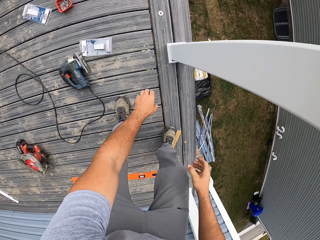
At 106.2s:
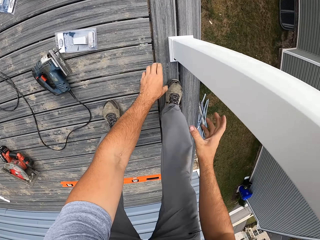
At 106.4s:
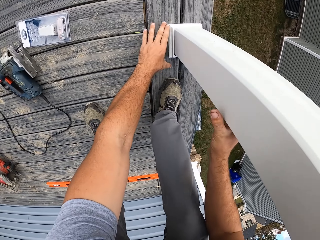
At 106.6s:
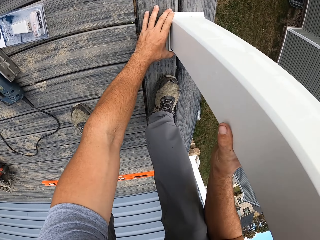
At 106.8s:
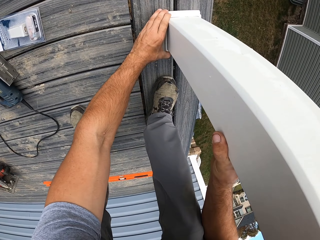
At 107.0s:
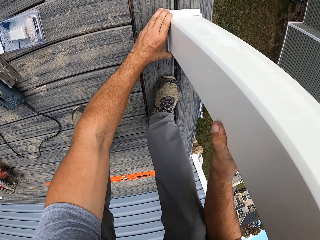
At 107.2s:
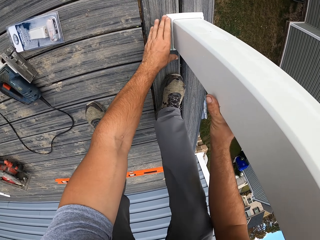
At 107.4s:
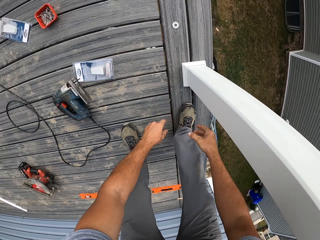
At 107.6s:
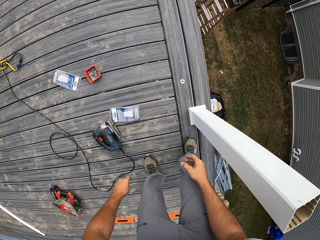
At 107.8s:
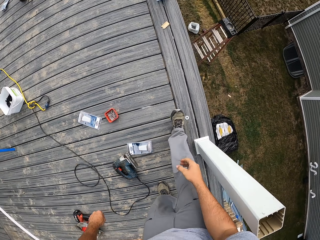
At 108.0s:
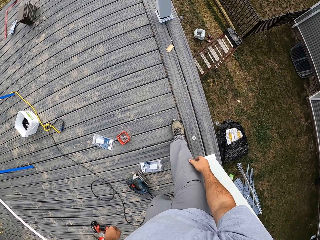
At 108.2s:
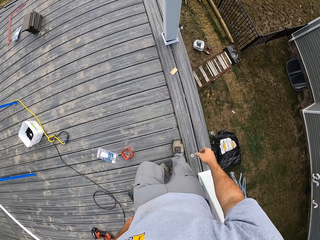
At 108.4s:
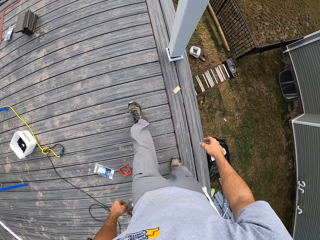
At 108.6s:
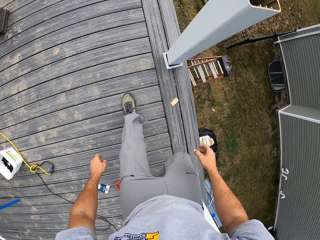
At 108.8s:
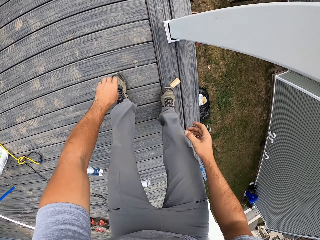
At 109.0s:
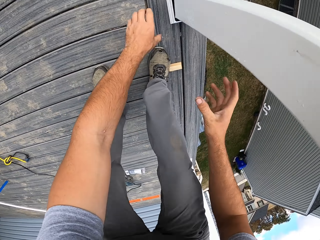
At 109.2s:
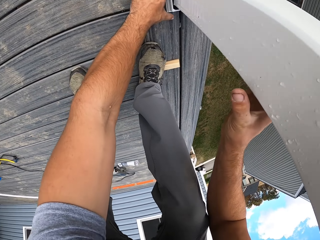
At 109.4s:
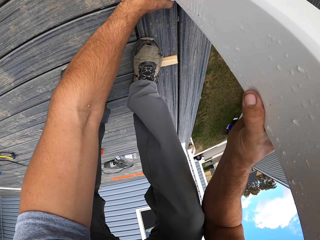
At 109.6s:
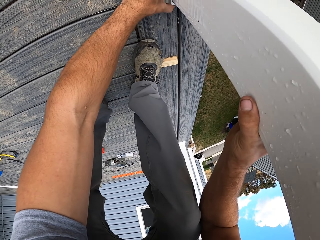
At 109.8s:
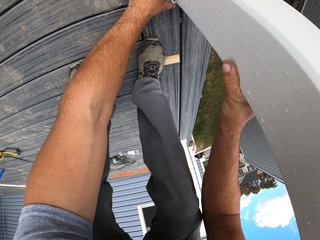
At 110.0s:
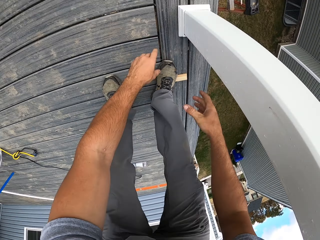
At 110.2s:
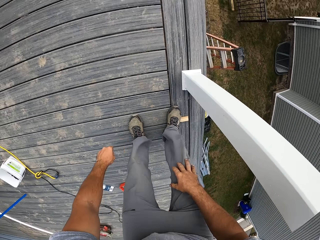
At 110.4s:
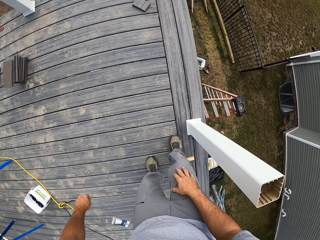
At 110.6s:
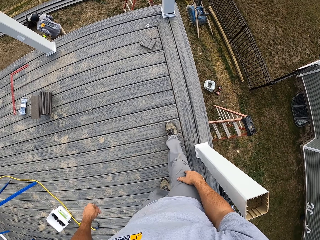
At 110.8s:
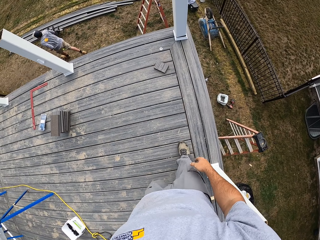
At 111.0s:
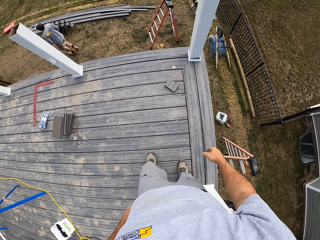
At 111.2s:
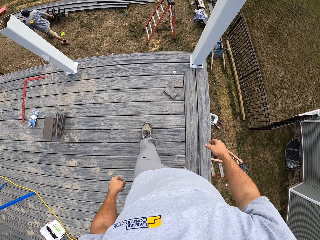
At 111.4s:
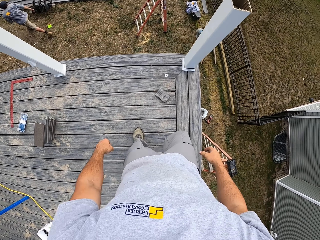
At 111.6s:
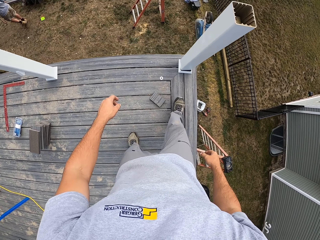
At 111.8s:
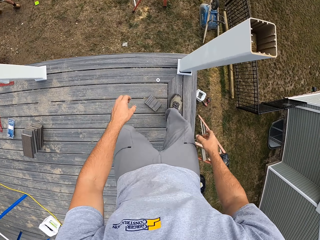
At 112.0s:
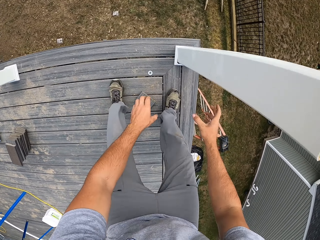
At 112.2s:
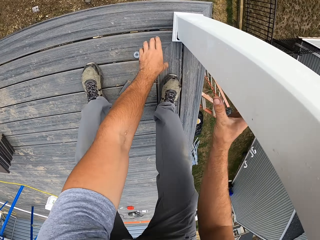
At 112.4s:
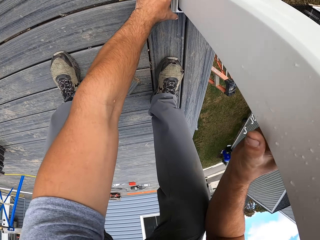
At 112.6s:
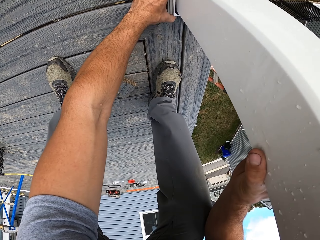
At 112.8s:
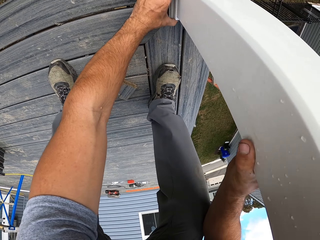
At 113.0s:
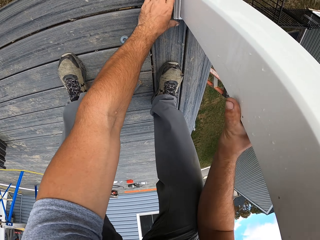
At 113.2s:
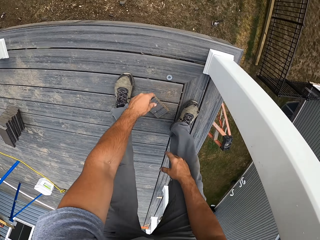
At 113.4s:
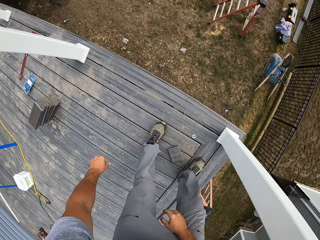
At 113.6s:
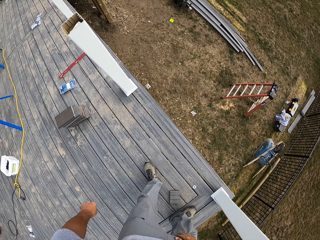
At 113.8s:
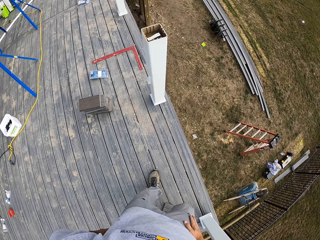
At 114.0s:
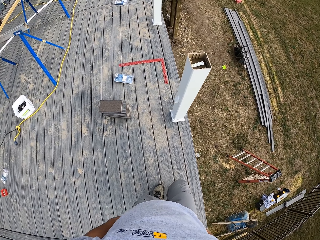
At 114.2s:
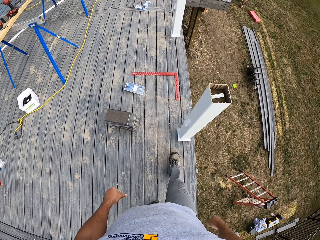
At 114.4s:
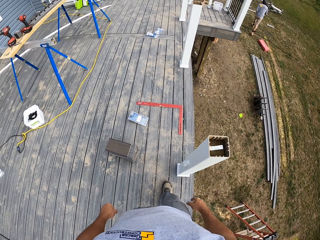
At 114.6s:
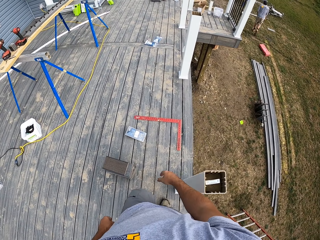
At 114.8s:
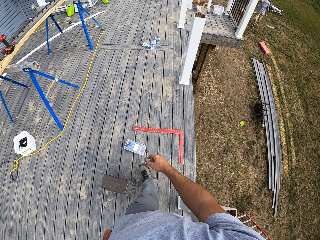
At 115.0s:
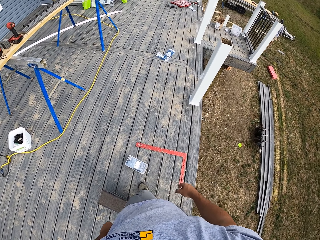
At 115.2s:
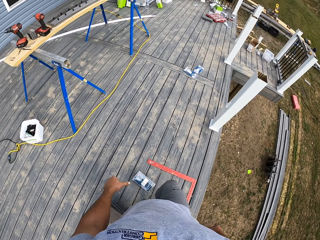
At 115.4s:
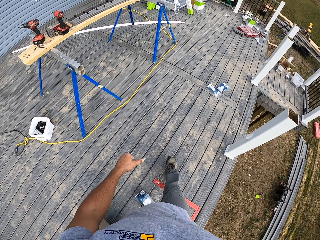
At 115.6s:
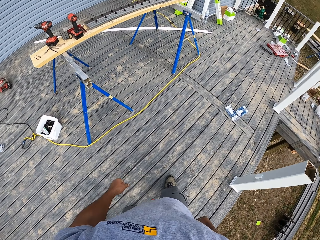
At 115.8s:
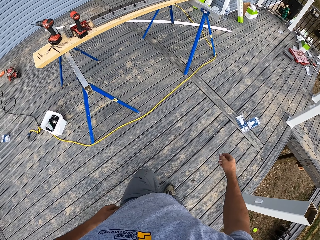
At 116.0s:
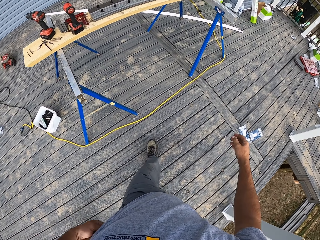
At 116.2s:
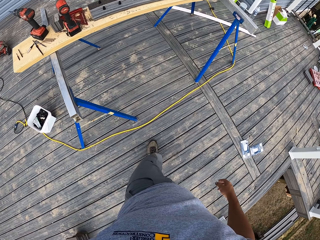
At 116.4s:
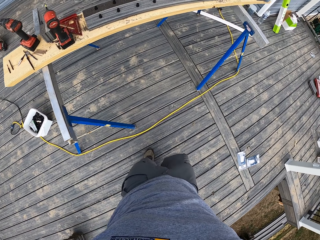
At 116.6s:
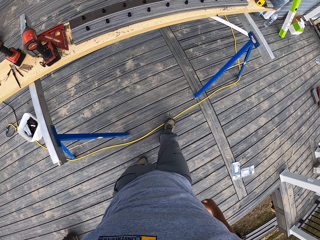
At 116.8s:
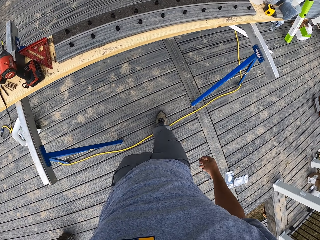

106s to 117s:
The camera wearer fixes the base of the metal stand. They walk around the workshop. They fix the base of the metal stand. They walk around the workshop. They fix the base of the metal stand. They walk around the workshop.

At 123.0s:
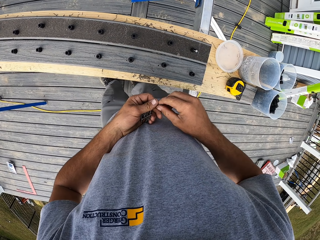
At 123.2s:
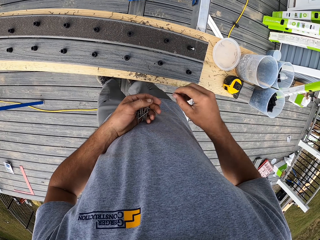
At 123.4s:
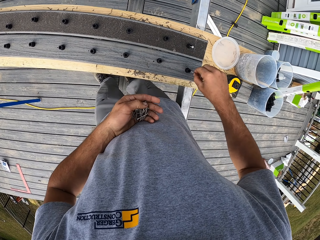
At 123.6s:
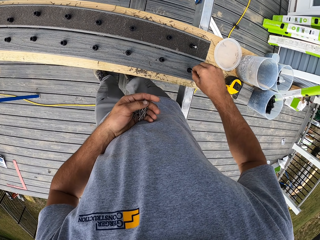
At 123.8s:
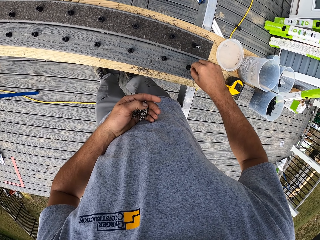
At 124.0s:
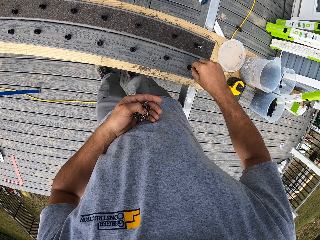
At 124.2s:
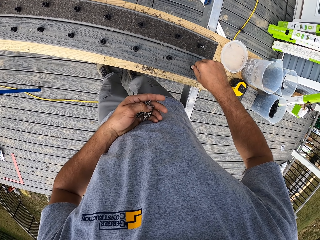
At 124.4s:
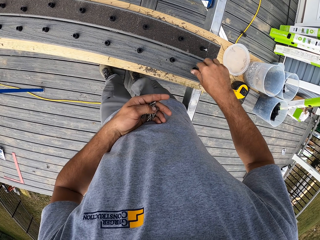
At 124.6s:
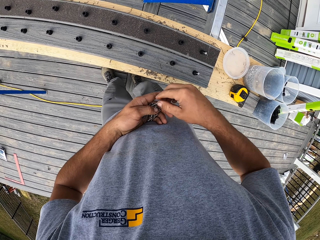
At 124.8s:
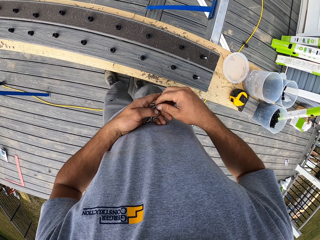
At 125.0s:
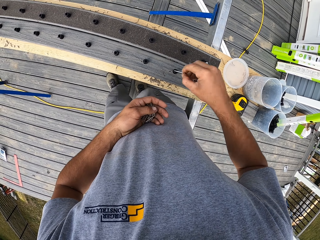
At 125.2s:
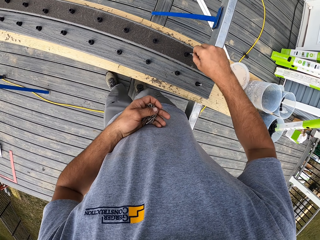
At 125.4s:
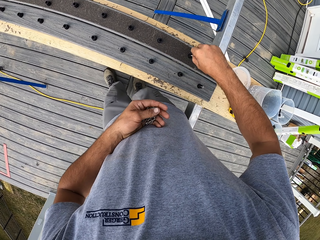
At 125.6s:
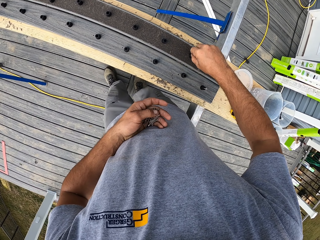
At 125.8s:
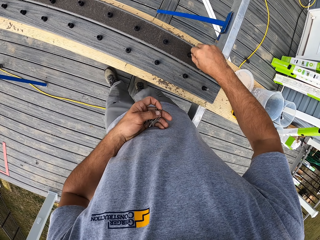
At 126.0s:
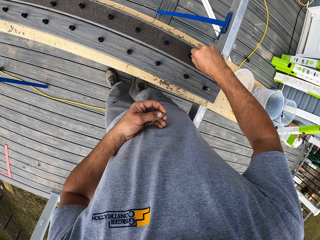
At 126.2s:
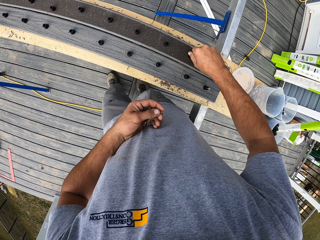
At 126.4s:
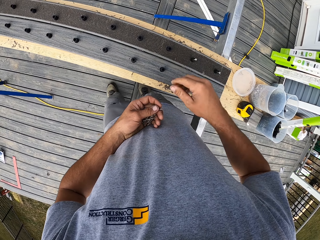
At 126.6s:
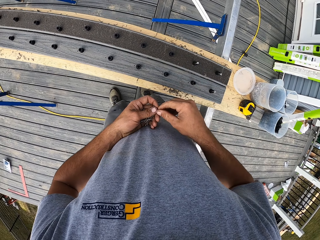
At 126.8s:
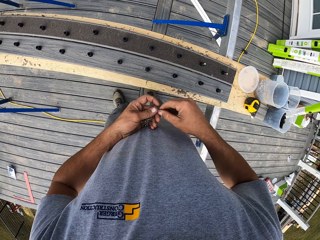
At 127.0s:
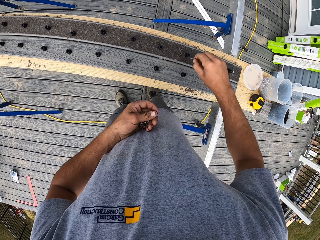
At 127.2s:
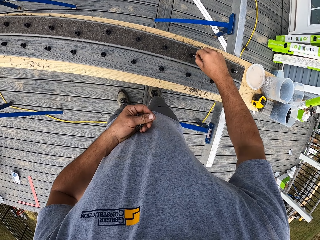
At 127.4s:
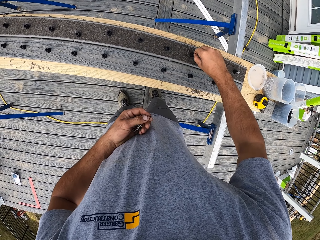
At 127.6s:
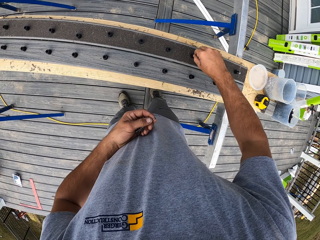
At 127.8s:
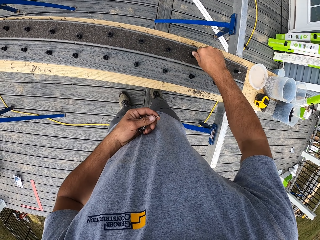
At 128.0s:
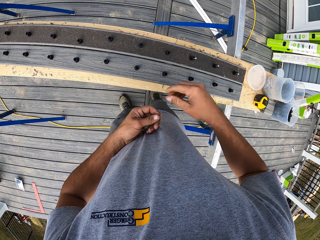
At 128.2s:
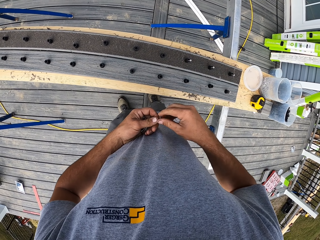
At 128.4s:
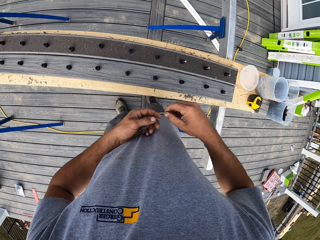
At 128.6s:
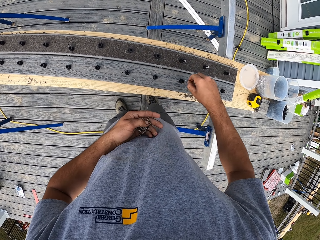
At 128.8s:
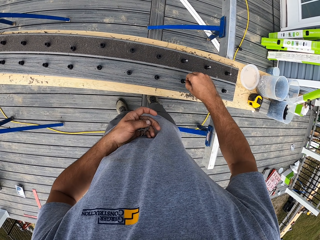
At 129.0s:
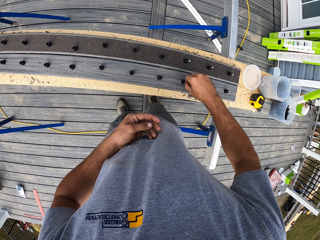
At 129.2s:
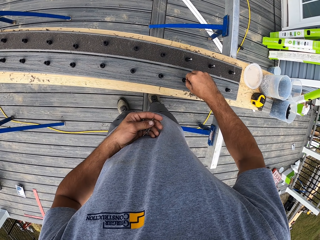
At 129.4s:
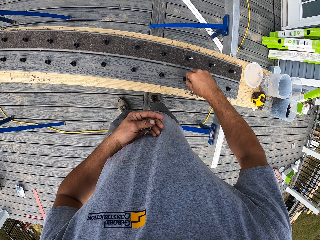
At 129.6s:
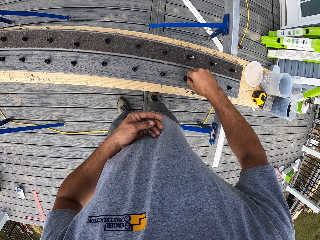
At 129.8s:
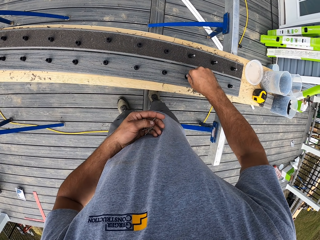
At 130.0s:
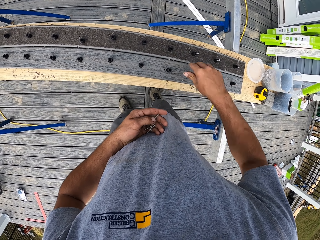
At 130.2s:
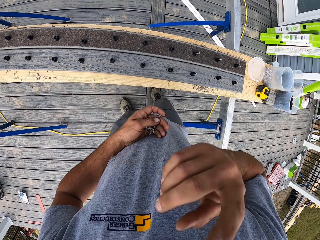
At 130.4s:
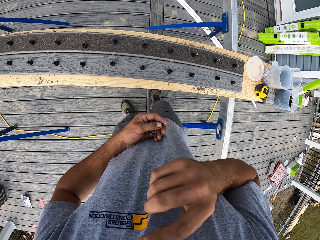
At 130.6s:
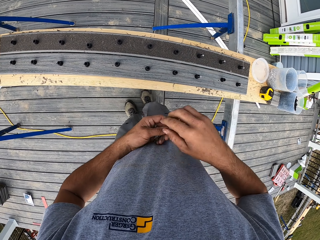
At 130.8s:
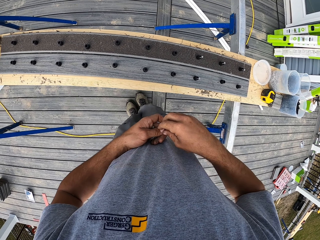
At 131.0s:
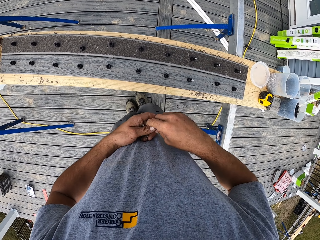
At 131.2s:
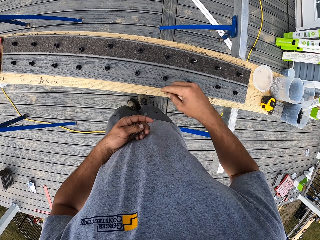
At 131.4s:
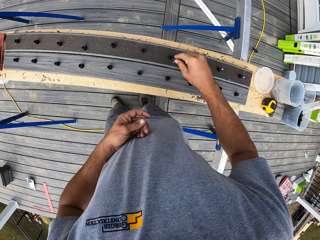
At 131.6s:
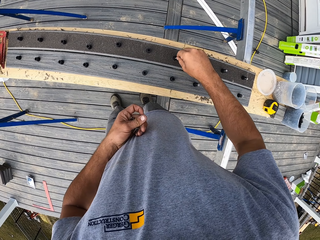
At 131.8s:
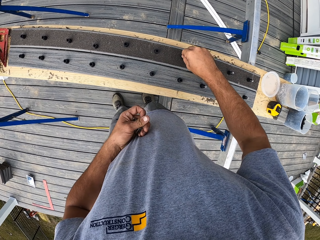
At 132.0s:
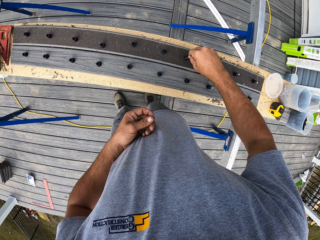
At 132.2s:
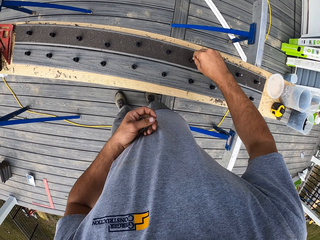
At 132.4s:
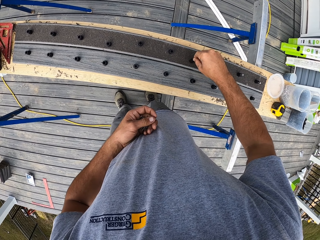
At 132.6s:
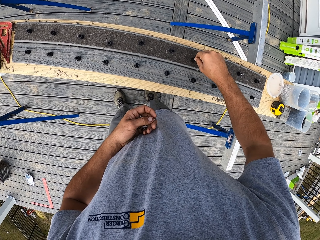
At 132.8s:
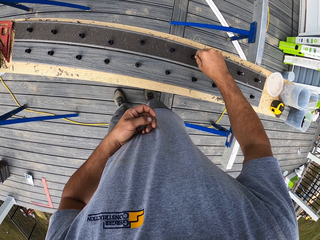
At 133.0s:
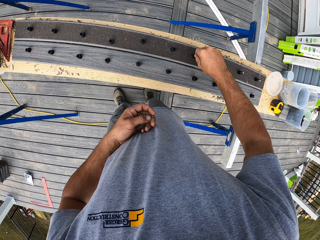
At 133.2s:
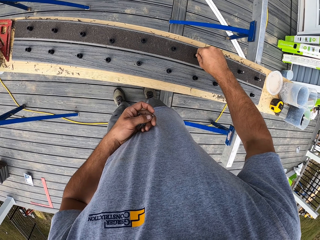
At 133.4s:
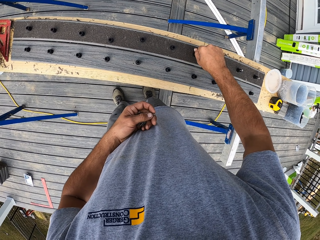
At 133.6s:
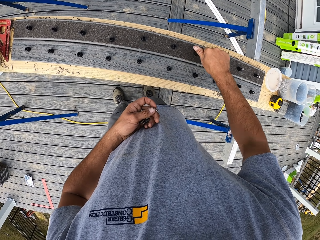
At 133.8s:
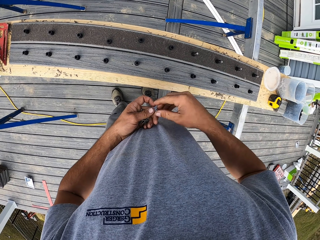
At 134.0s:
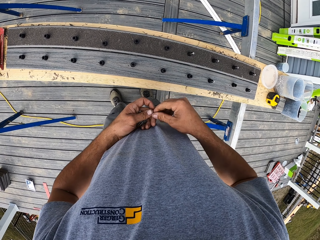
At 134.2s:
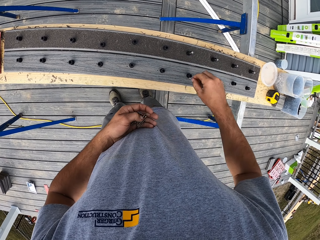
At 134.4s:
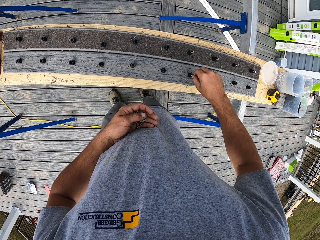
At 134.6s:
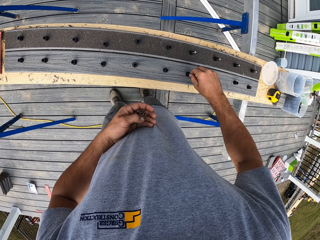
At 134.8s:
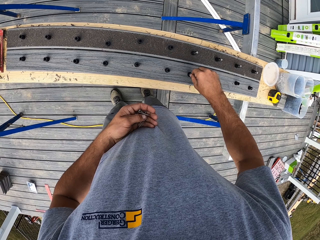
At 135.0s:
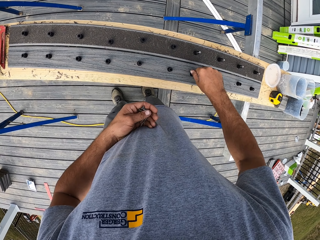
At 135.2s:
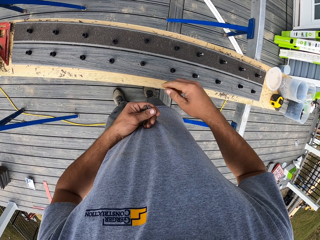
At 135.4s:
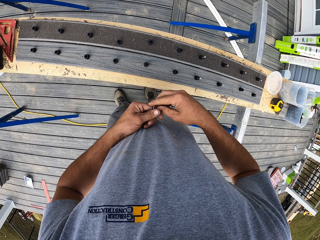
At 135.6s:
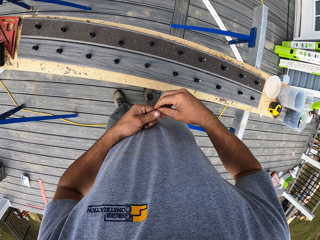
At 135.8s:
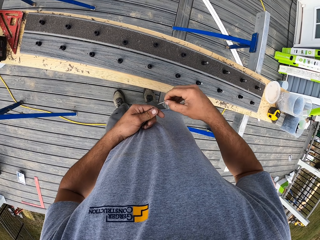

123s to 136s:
The camera wearer takes a screw. He puts the screw on a hole. He takes a screw. He puts the screw on a hole. He takes a screw. He puts the screw on a hole. He takes a screw. He puts the screw on a hole. He touches his mouth. He takes a screw. He puts the screw on a hole. He takes a screw. He puts the screw on a hole. He takes a screw.
